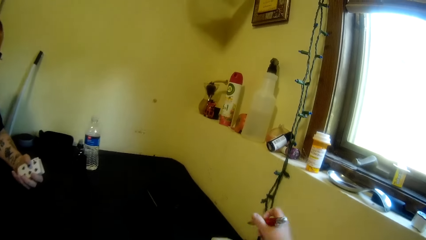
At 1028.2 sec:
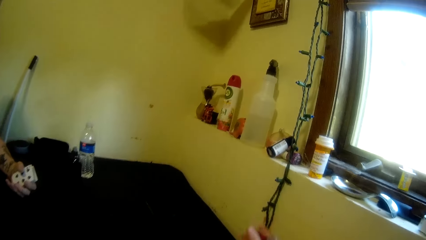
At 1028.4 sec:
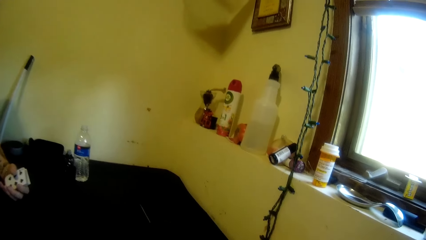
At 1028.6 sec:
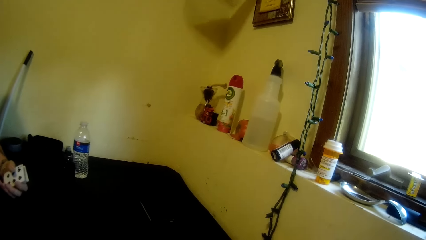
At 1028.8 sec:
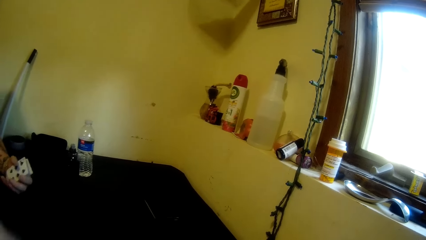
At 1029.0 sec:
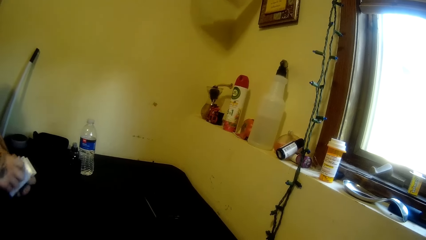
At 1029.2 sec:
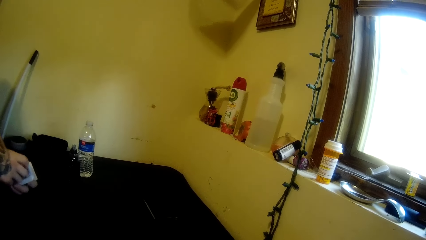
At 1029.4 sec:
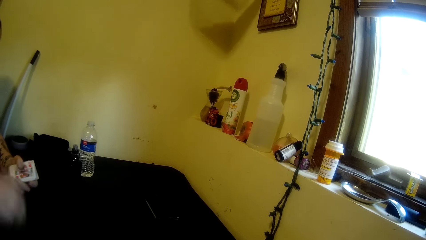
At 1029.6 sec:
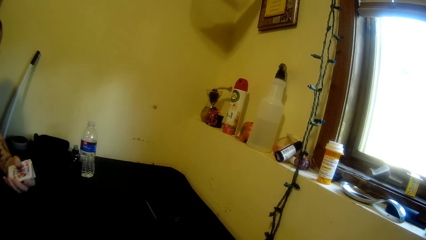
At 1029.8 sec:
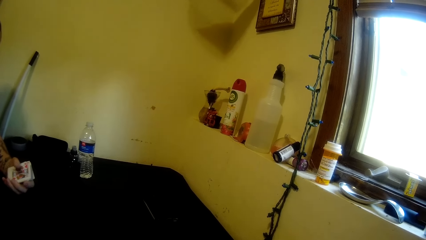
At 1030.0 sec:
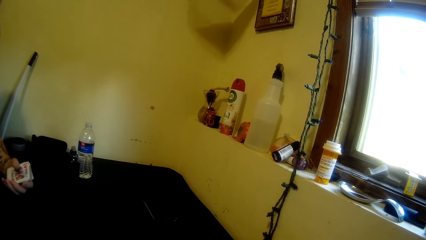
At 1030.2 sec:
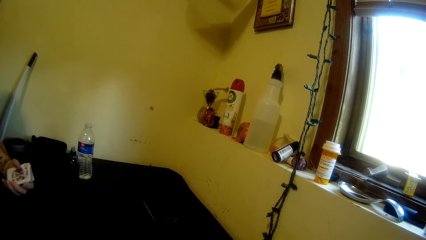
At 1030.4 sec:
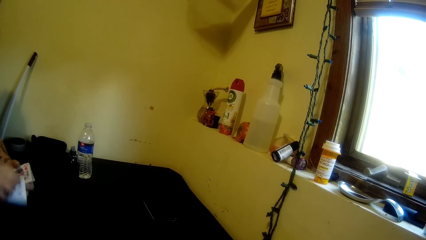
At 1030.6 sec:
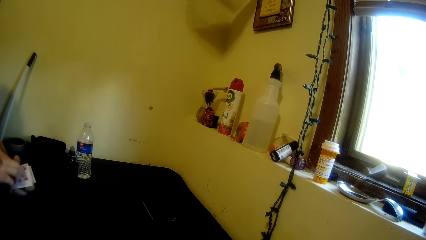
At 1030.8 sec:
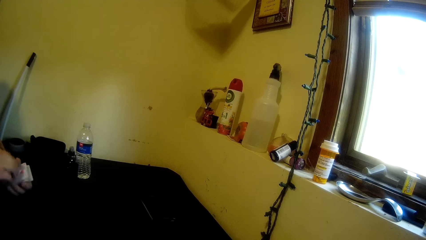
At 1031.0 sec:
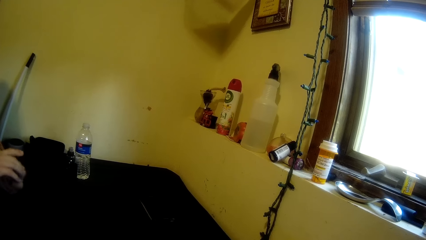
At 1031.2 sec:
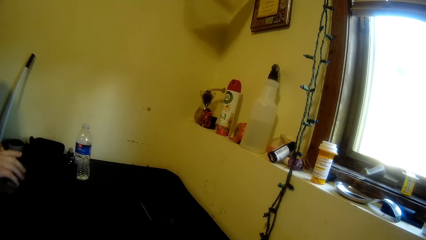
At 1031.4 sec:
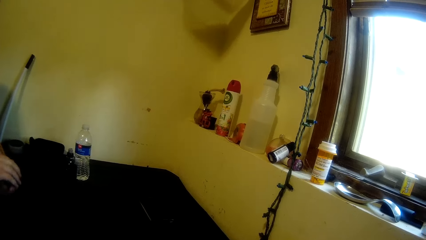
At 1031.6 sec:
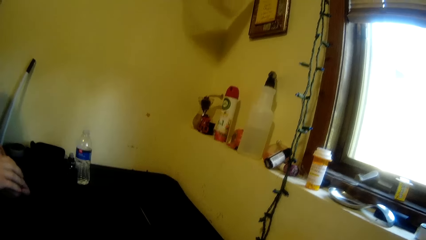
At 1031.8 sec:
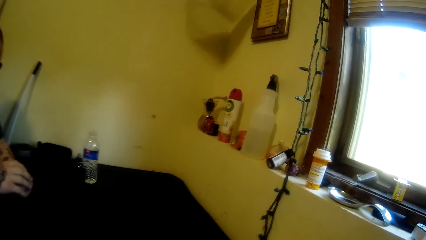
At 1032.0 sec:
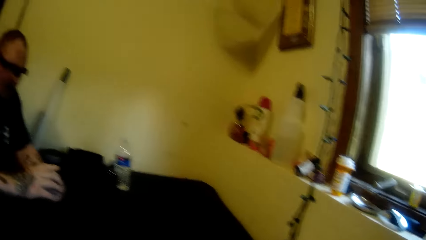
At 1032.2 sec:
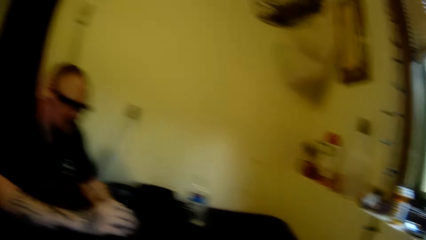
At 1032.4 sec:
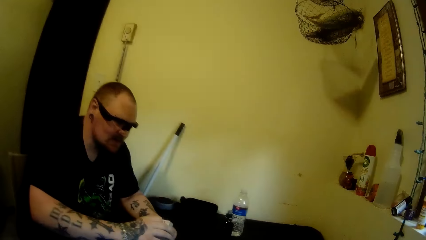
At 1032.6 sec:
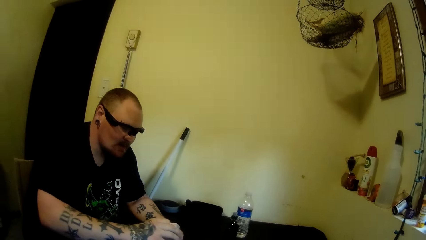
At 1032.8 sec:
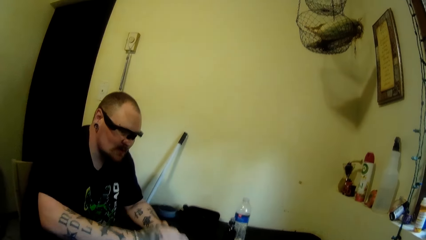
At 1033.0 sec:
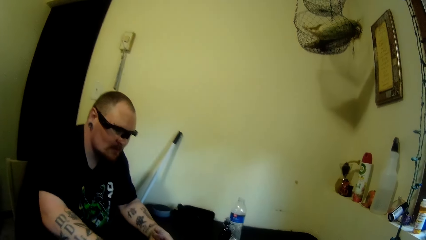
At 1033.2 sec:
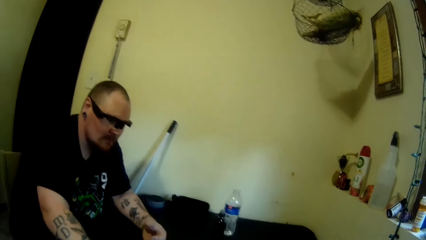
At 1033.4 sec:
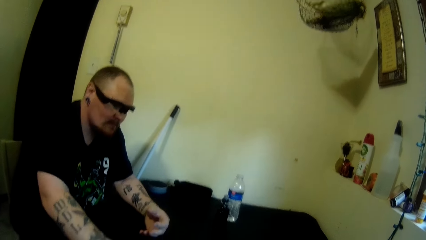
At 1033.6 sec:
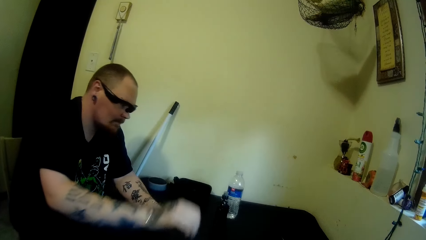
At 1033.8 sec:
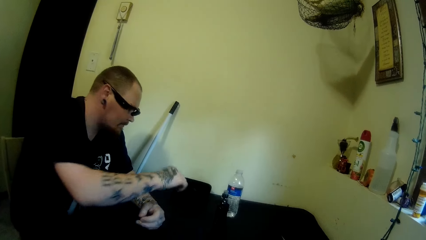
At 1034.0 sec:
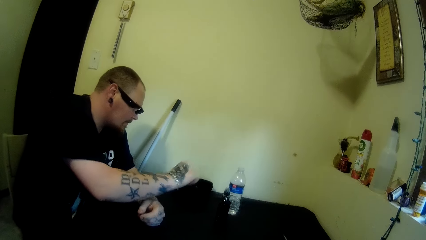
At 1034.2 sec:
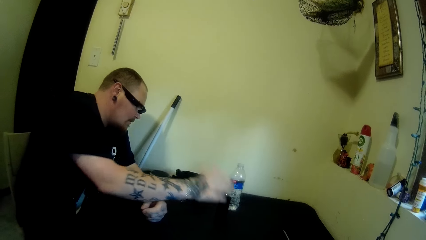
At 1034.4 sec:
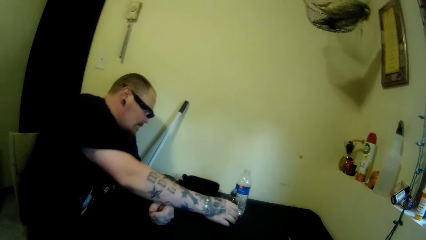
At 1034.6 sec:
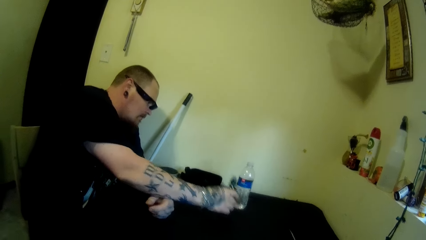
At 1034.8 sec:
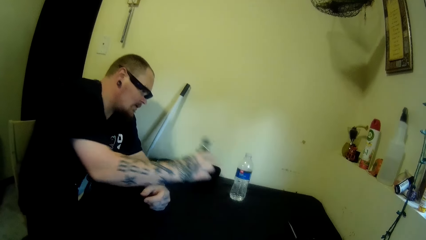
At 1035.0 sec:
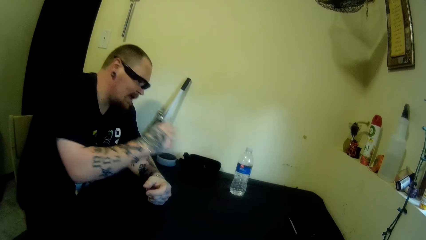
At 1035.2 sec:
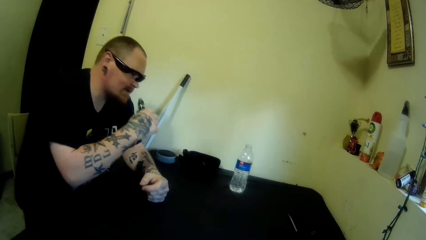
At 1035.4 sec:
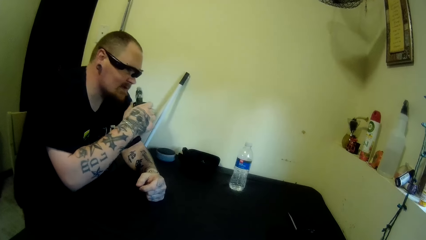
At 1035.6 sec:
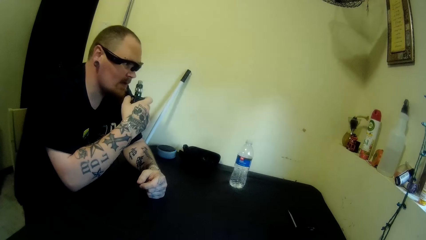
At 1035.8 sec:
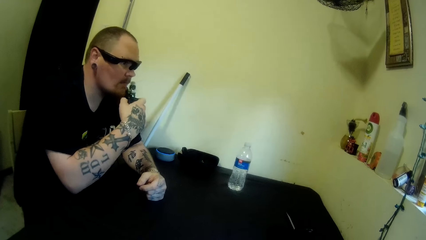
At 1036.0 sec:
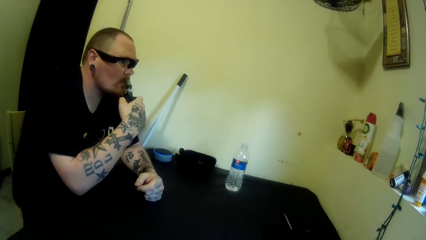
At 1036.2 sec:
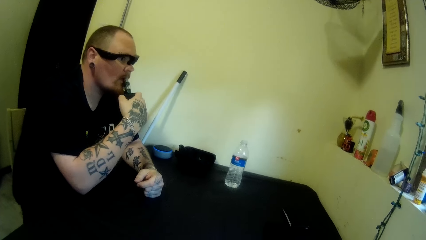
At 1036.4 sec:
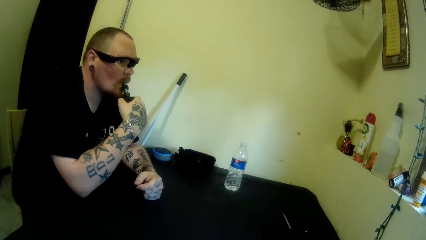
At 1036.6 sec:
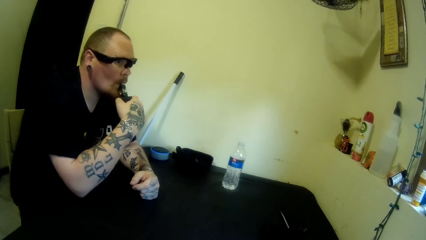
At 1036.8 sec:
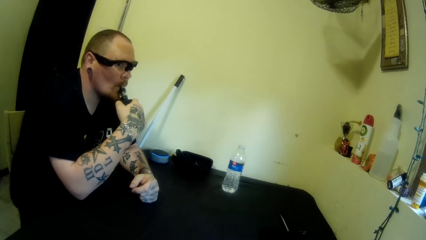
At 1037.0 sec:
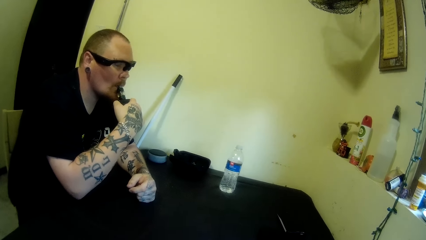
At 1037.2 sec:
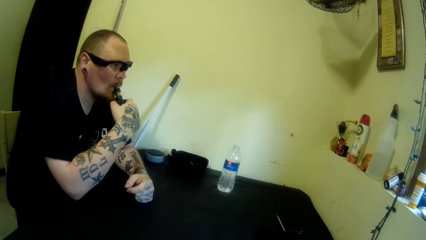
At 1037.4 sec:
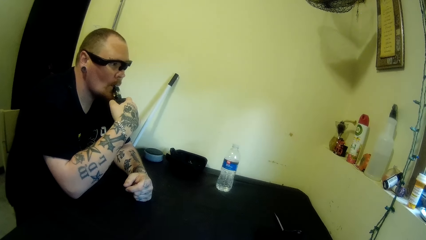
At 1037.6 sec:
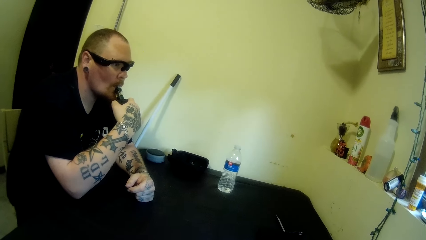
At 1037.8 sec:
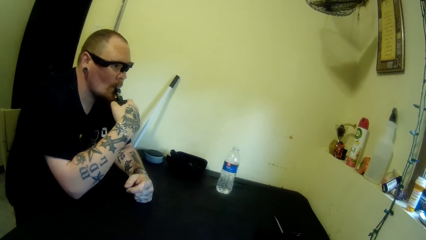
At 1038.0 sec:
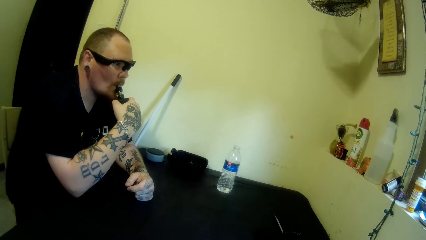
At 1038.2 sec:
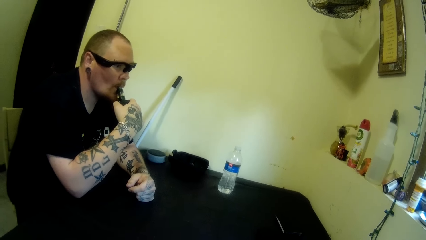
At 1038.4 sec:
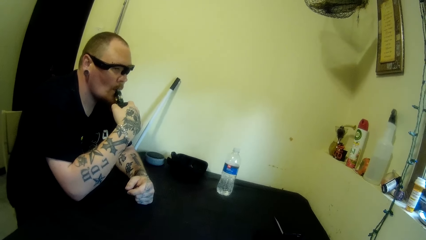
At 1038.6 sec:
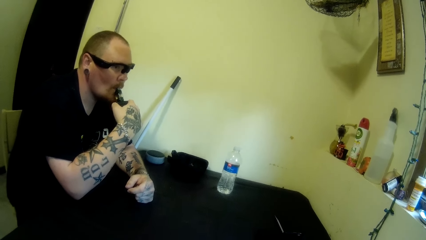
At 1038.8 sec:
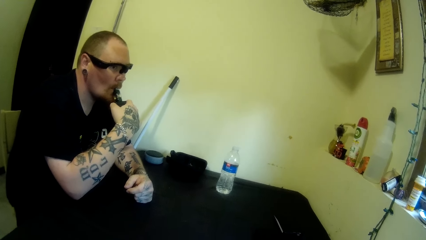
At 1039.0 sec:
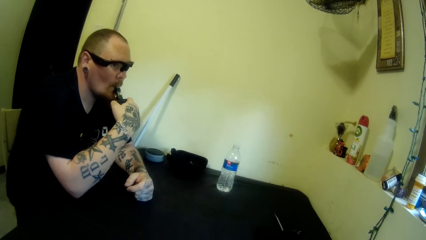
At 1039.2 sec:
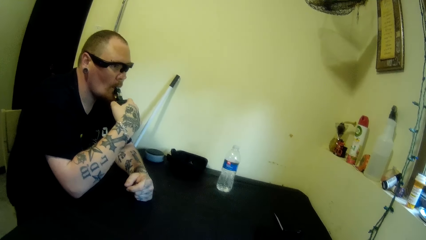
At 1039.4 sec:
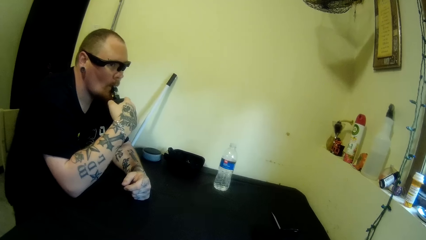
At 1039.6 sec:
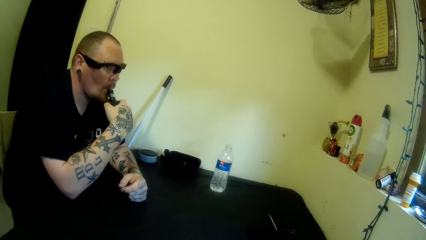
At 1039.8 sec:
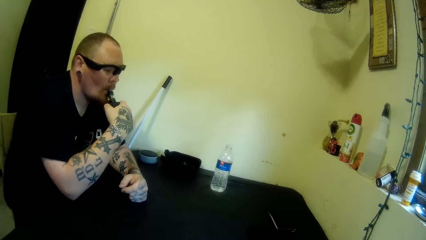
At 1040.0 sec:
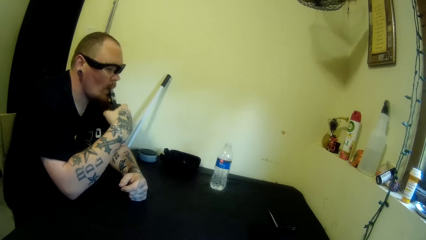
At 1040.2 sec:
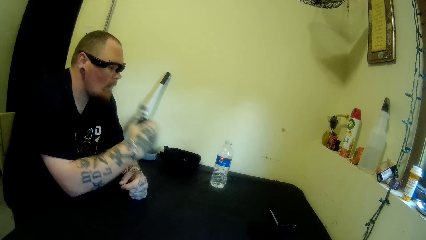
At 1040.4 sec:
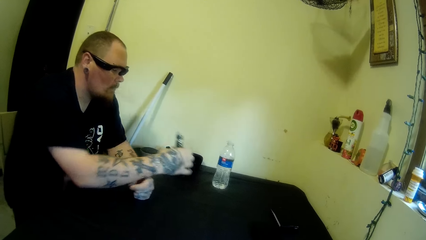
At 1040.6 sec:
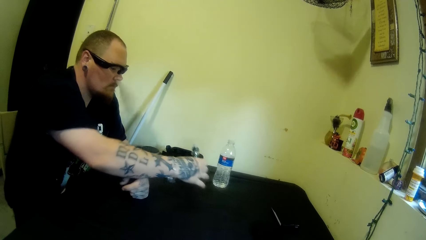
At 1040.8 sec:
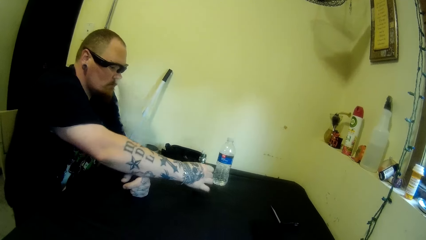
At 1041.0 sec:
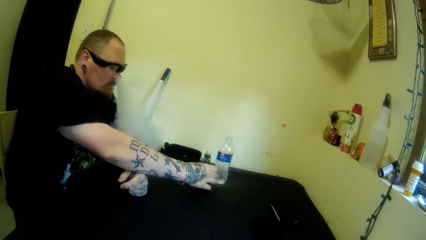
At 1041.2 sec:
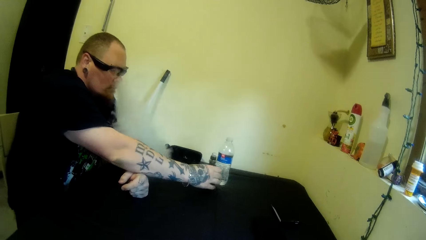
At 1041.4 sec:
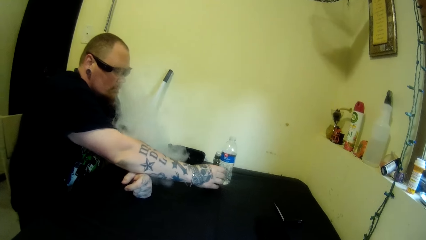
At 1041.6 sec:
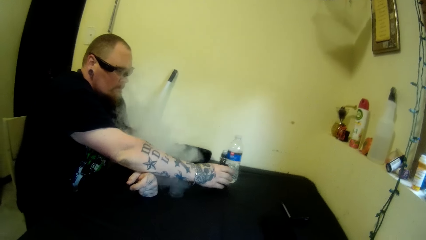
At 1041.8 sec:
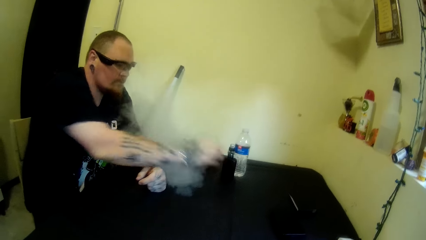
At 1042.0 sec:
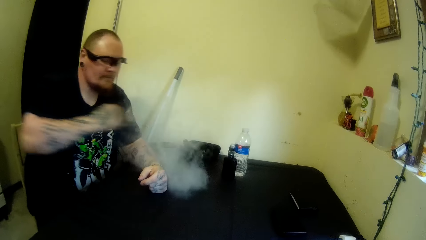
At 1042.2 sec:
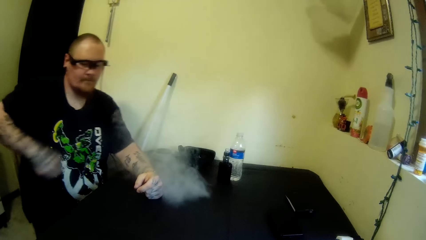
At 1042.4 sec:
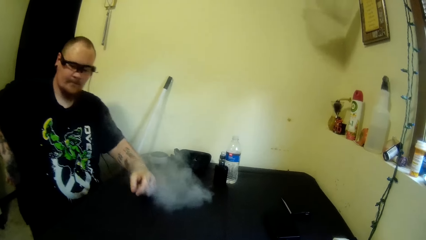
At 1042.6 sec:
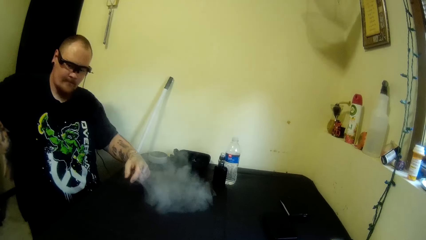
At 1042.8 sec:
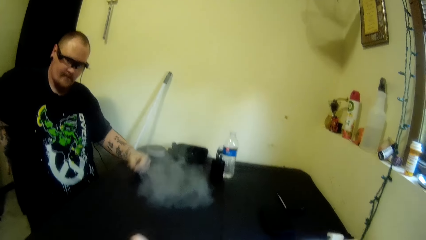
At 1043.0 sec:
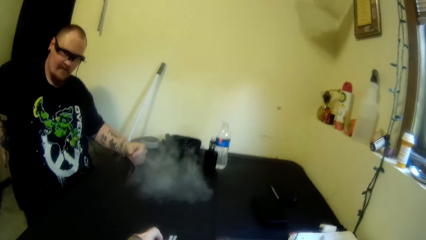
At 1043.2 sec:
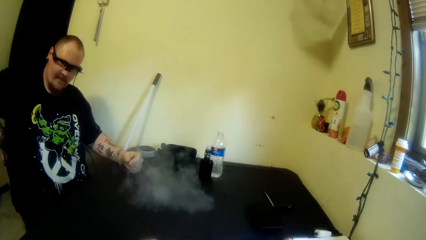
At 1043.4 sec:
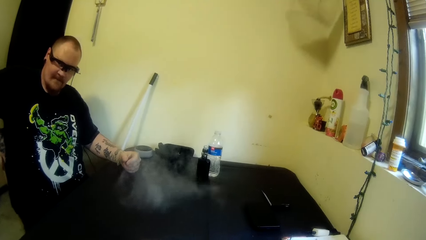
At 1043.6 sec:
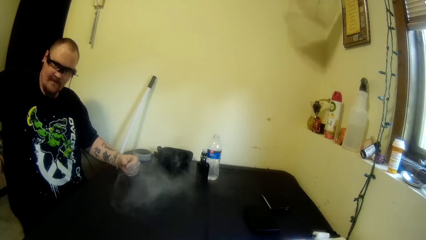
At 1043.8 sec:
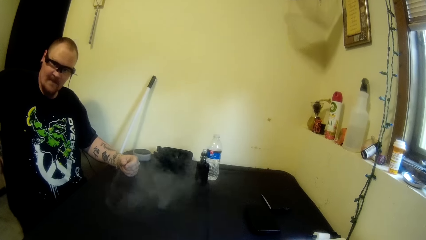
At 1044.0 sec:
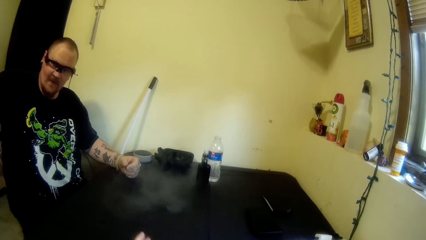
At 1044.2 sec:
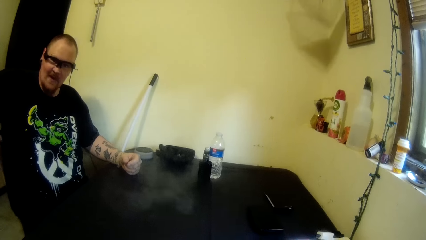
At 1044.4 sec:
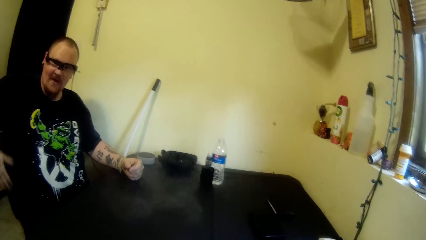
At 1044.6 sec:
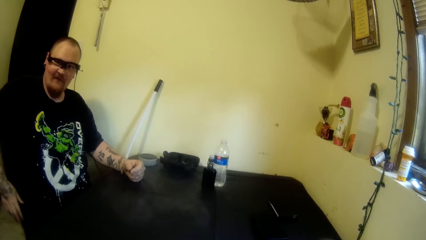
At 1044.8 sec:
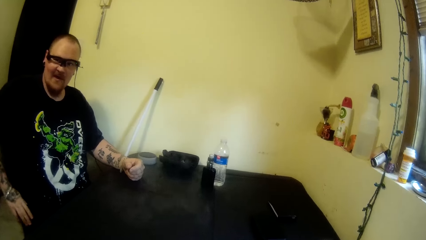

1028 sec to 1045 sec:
A man picks up another card from the table with his right hand. The man picks up a card from the table with his right hand. The man arranges the cards with both hands. The man drops the cards on the table with his right hand. The man picks up a bottle or vape from the table with his right hand. The man smokes the vape and places the bottle on his mouth. The man drops the bottle on the table. The man scratches his back with his right hand. The camera wearer arranges the cards.
